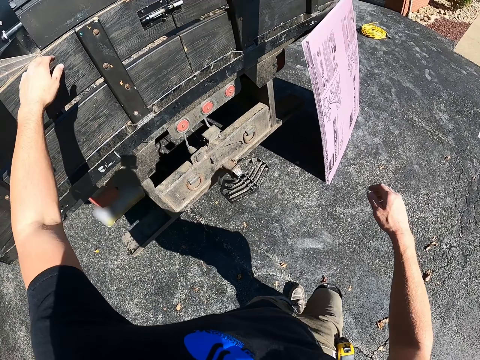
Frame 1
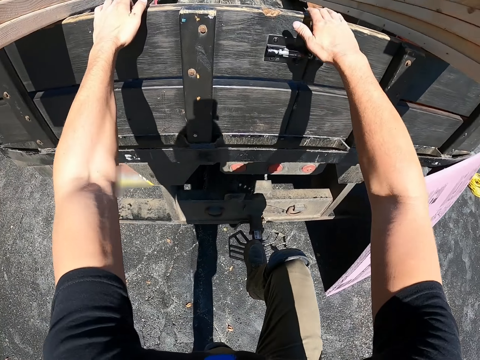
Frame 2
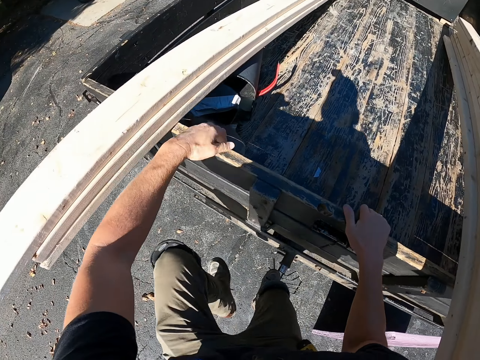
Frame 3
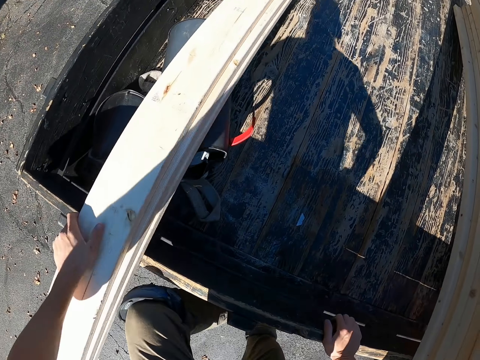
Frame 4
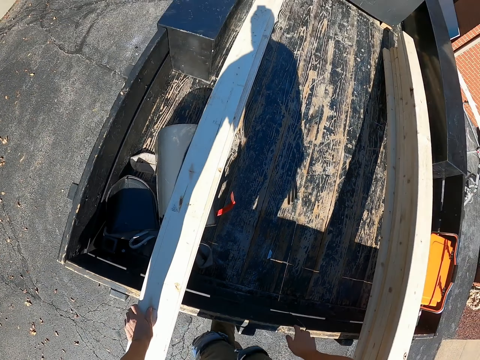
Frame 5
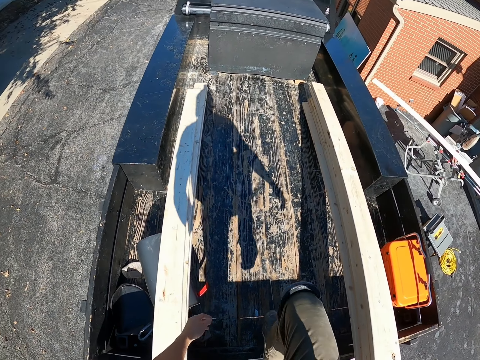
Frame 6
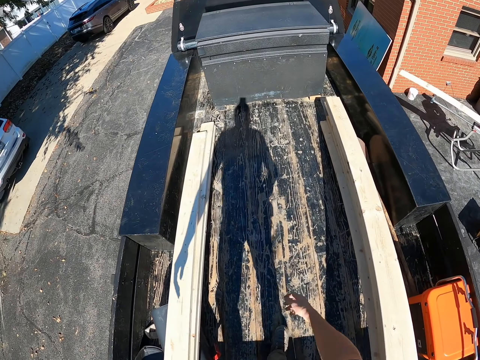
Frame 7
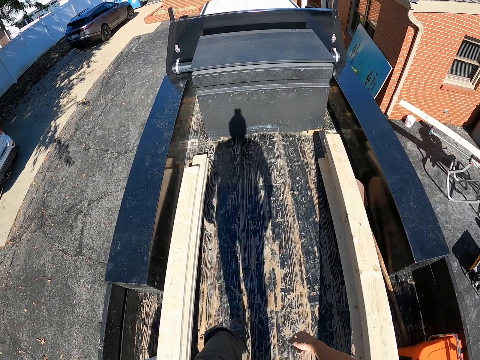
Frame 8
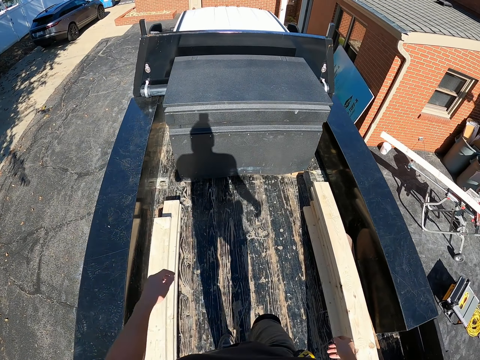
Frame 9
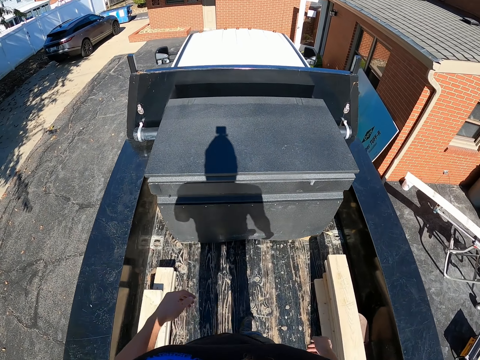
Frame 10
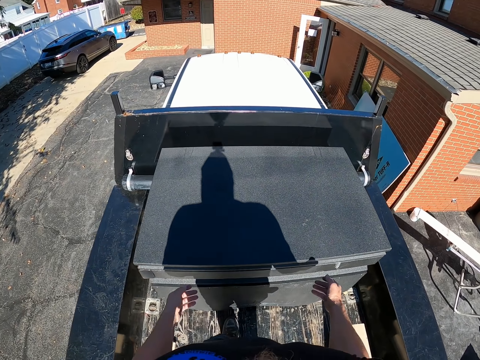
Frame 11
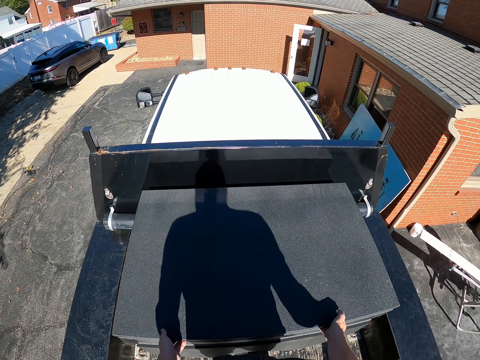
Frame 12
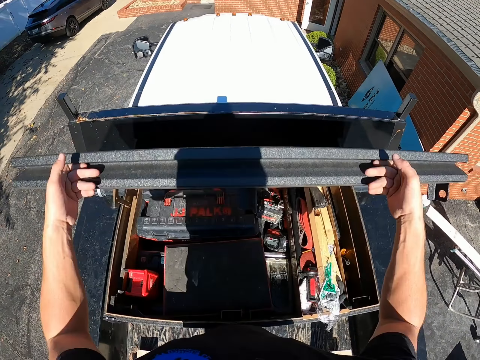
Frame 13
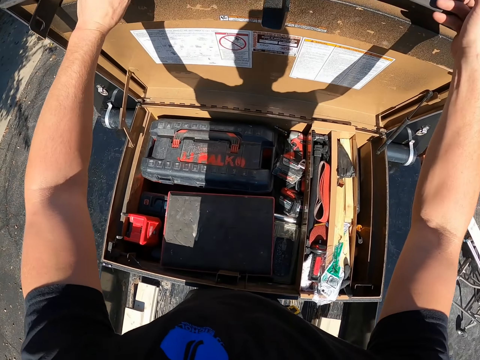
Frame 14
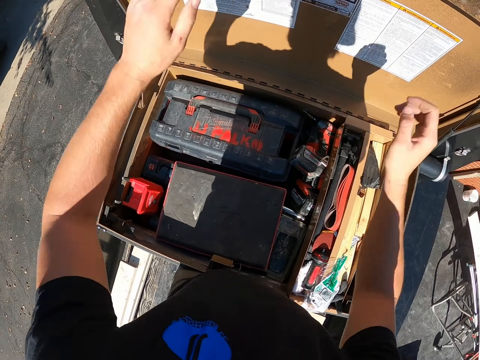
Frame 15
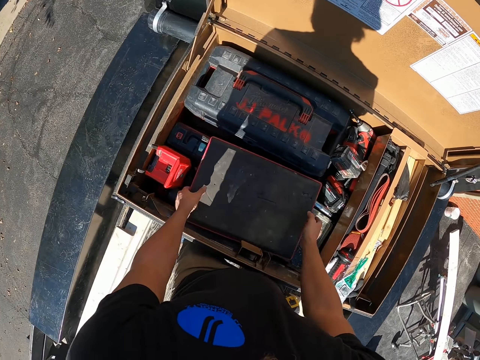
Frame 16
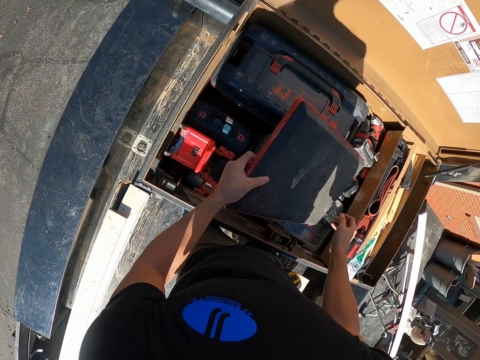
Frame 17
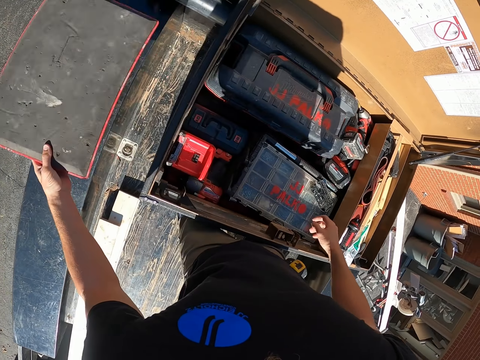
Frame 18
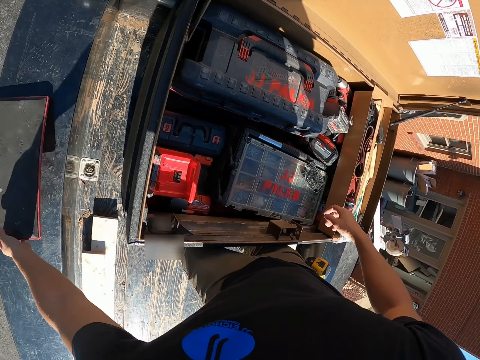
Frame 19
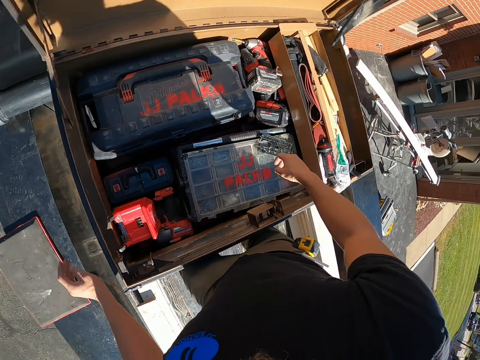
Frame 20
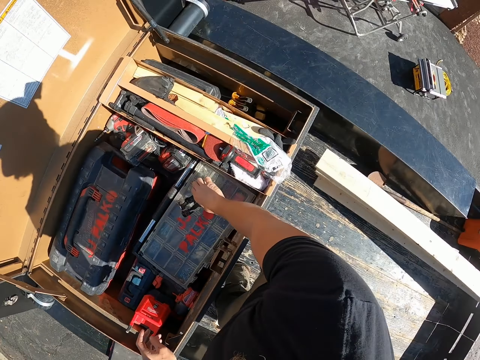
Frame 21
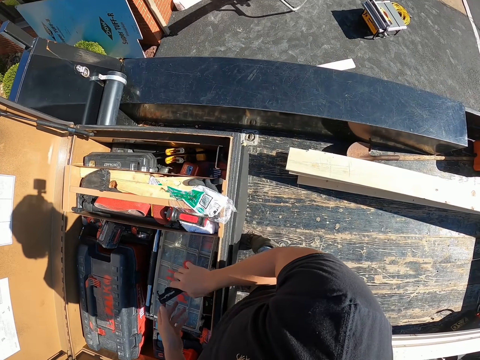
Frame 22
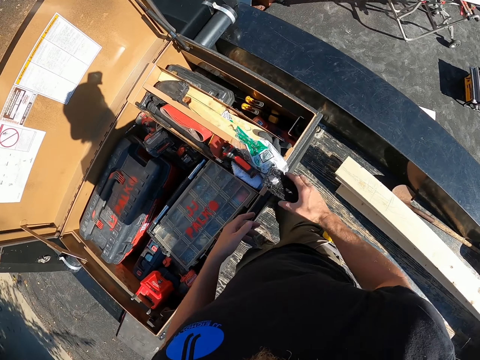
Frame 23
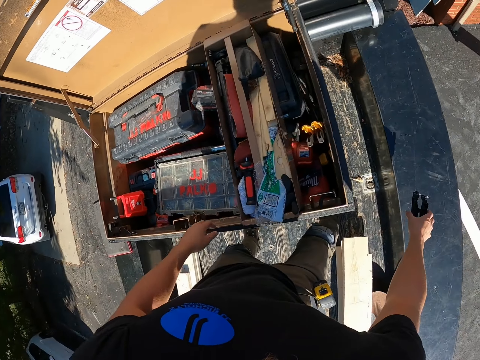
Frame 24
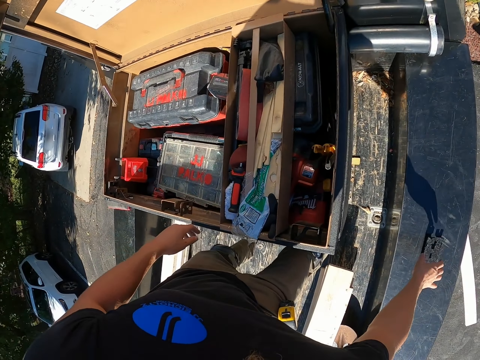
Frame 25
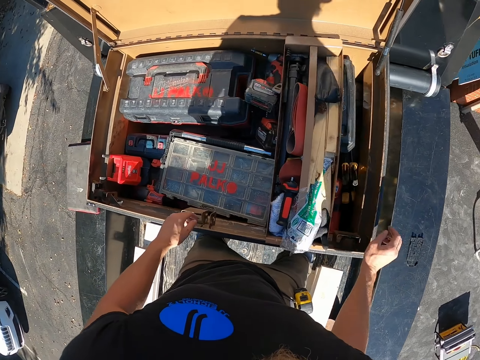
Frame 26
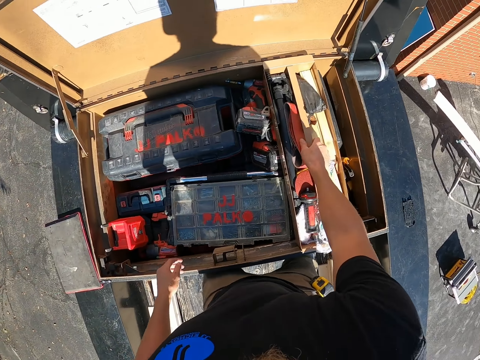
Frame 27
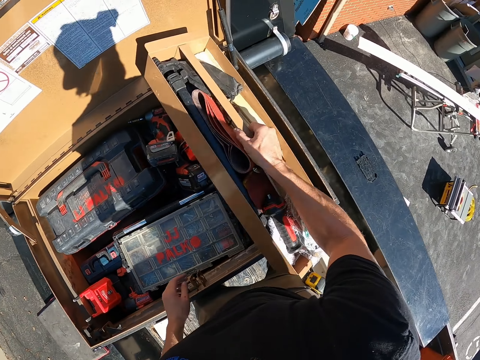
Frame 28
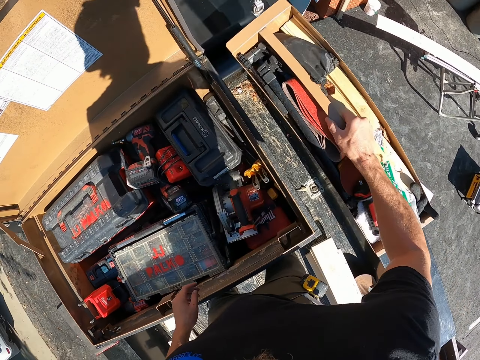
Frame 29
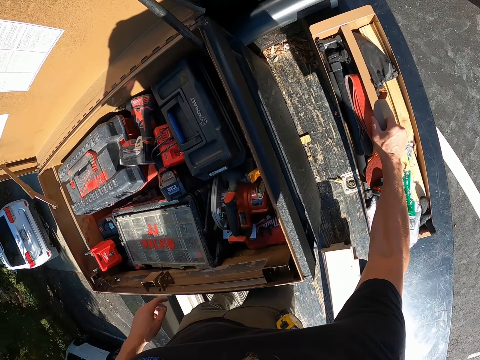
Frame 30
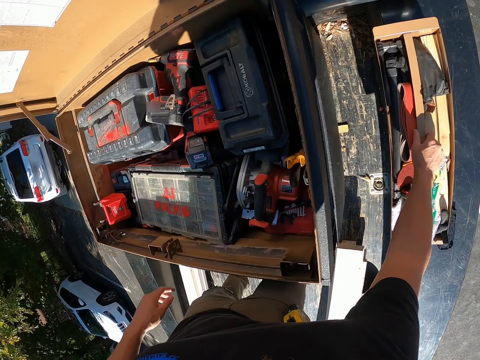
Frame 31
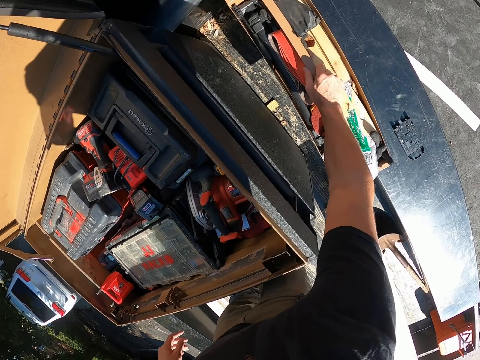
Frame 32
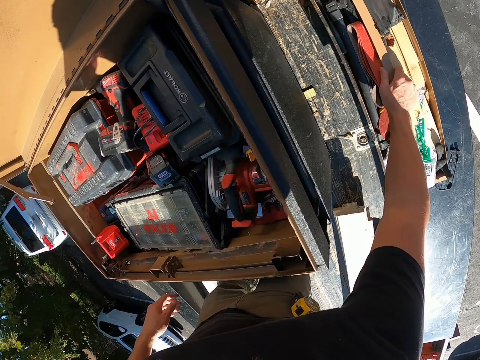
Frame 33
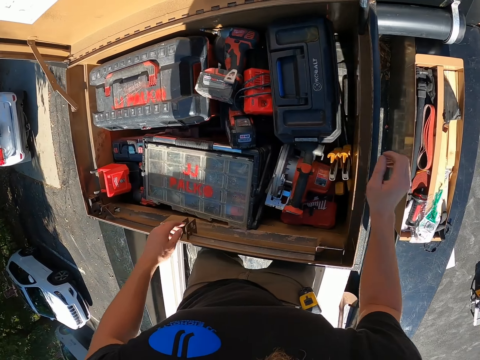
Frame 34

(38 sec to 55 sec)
The camera wearer climbs the back of a lorry or pickup vehicle. They walk in the pickup vehicle. They open a wooden box. They pick a board from the box. They drop the board to the ground. They pick an object from the box. They place the object aside. They pick a tool box from the box. They place the tool box aside.

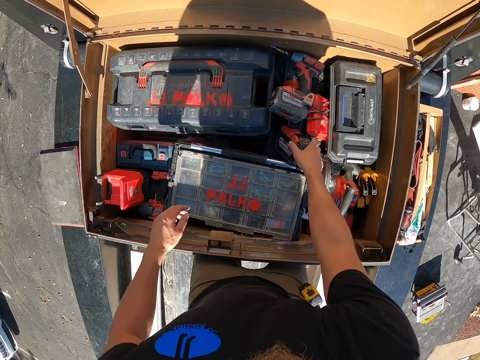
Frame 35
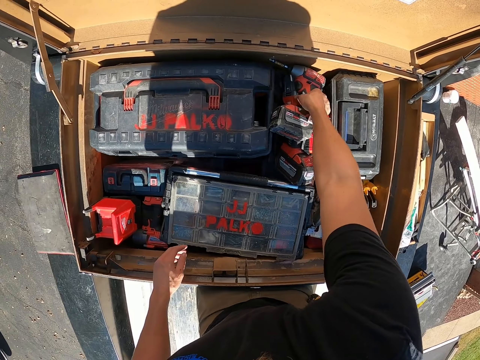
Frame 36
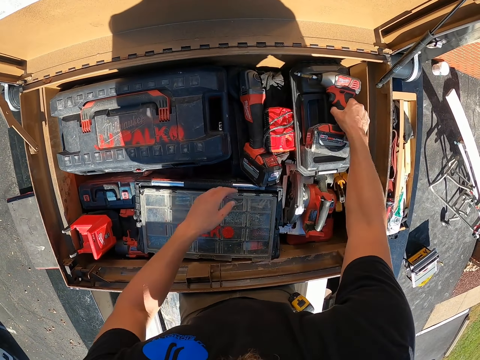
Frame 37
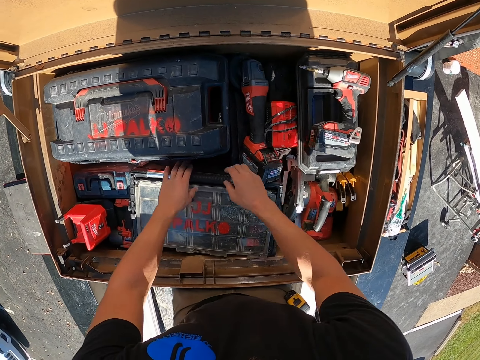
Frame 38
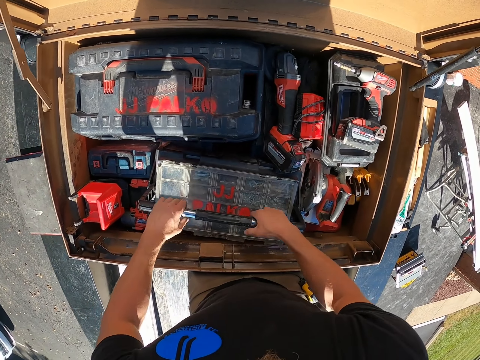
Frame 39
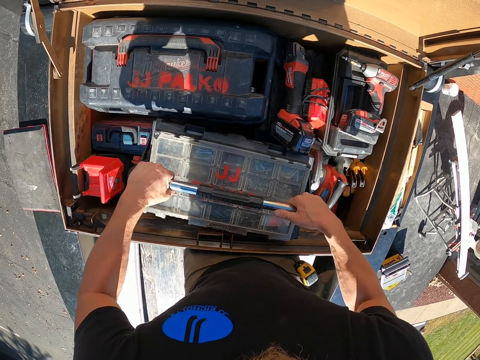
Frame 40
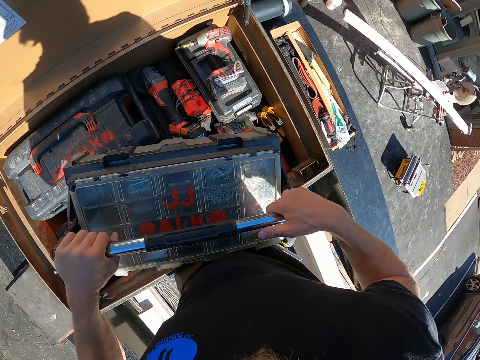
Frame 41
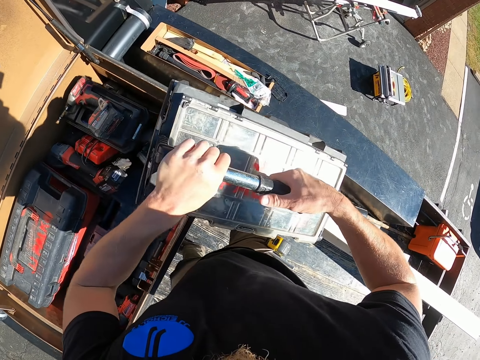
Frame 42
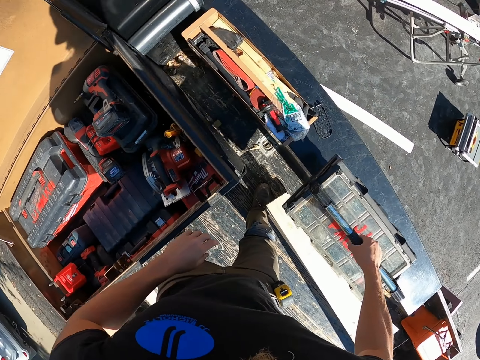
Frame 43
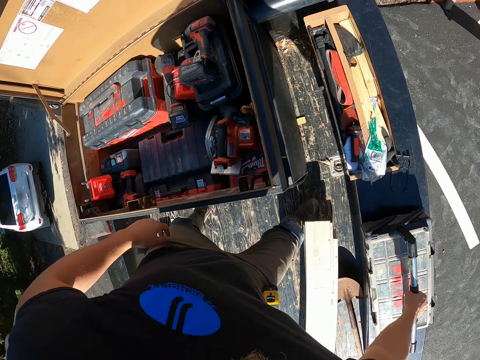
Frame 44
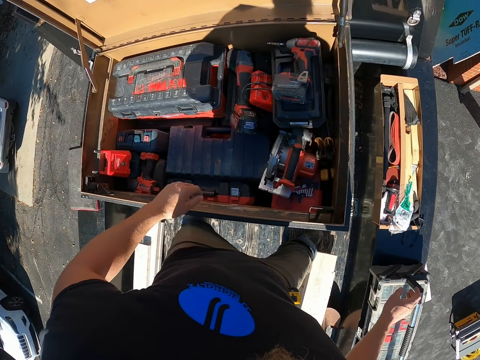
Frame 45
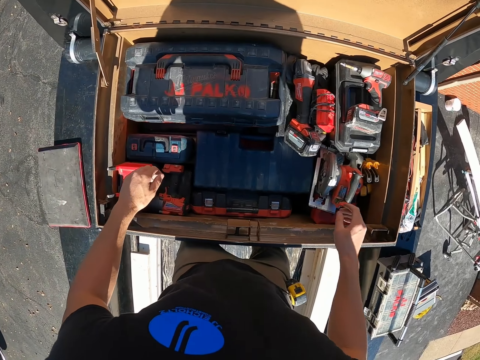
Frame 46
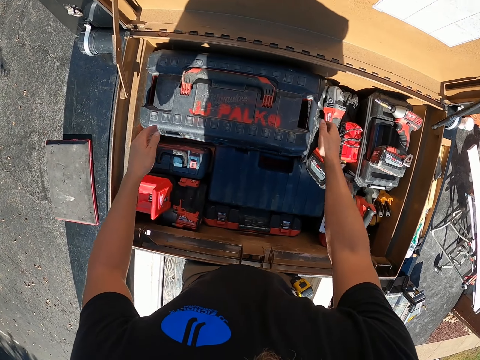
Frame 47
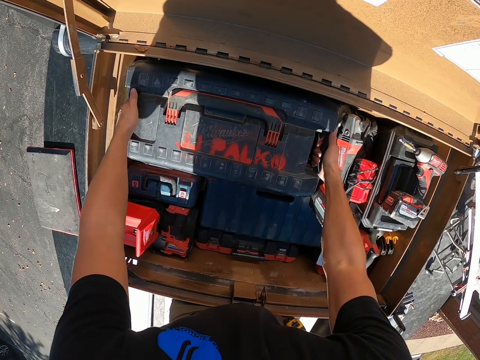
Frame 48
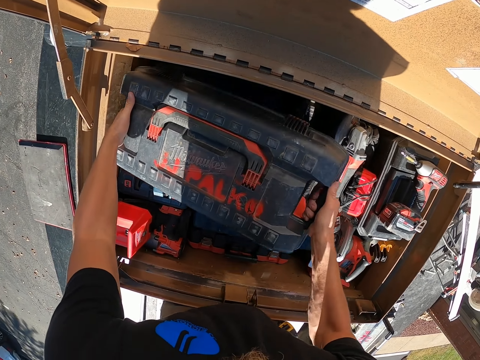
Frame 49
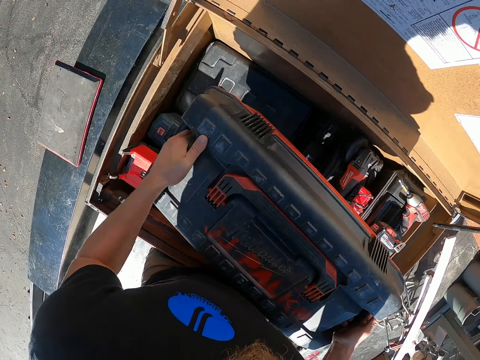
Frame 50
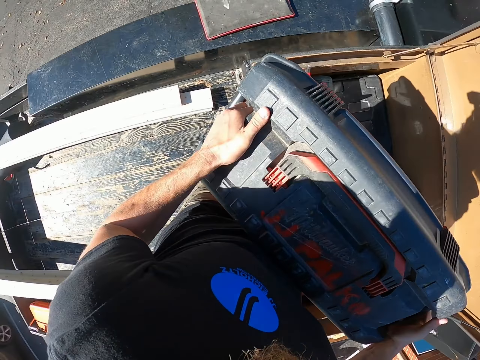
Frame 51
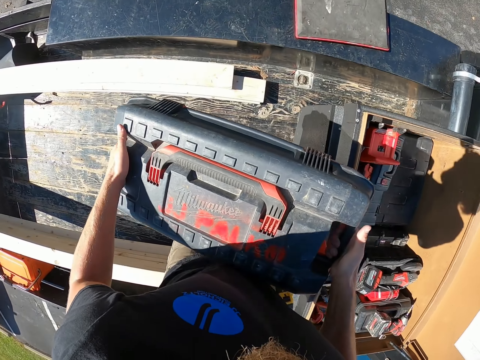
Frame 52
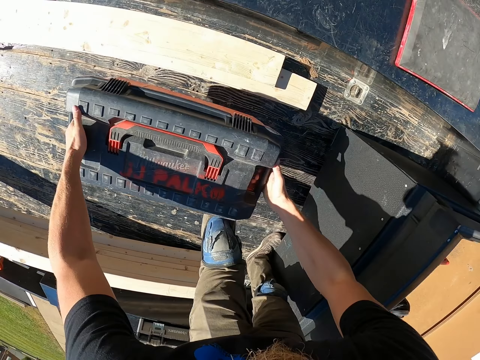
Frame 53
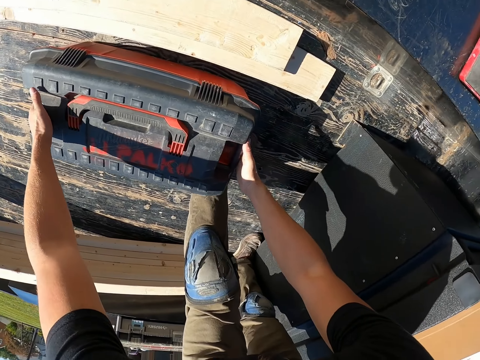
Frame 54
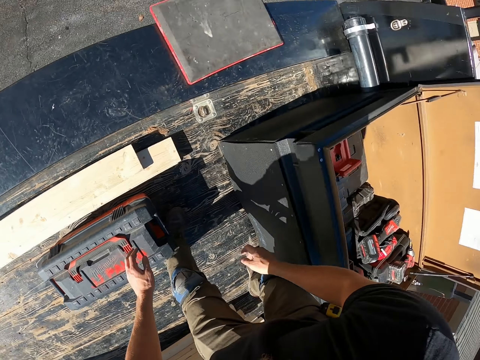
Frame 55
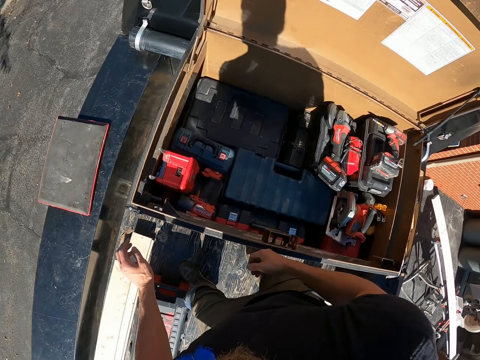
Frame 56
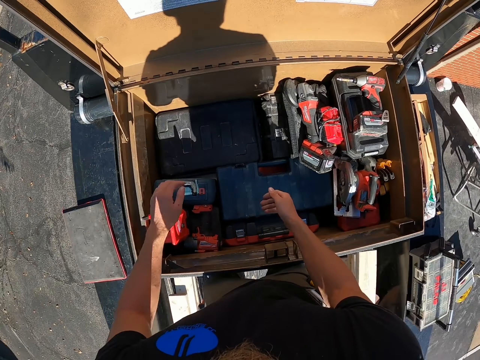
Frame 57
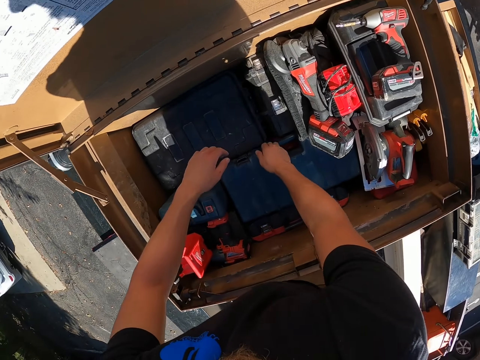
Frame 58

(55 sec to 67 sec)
The camera wearer moves a drill aside. They pick the nail gun and put the nail gun down. They pick a tool box from the box. They place the tool box aside. They pick the tool box from the box. They place the tool box aside.
